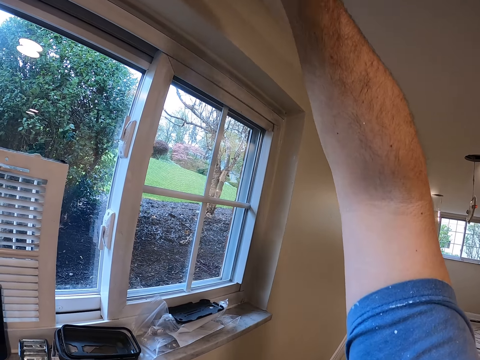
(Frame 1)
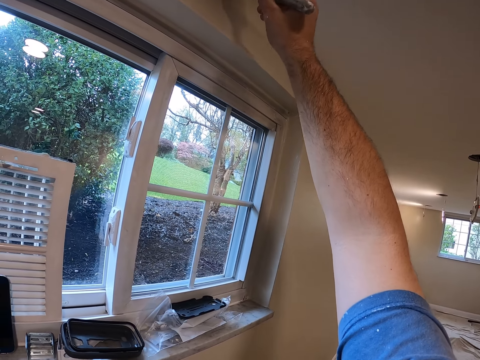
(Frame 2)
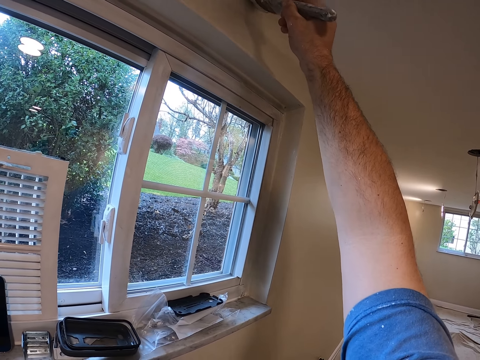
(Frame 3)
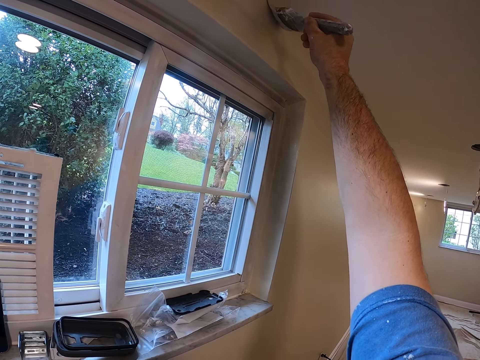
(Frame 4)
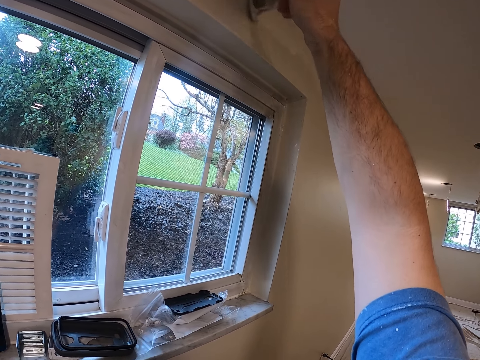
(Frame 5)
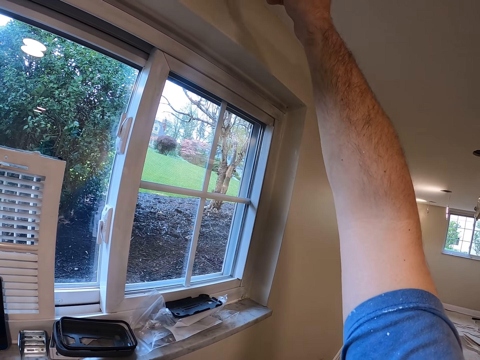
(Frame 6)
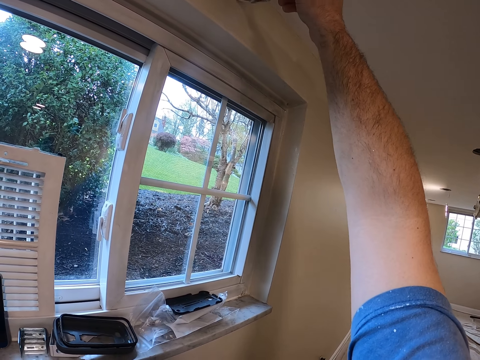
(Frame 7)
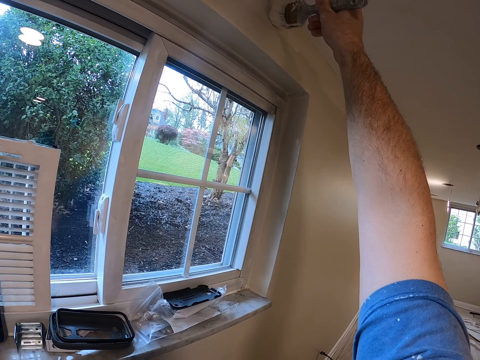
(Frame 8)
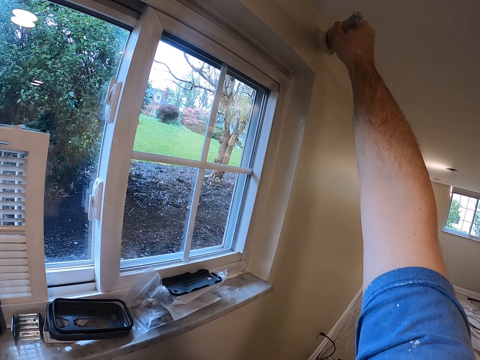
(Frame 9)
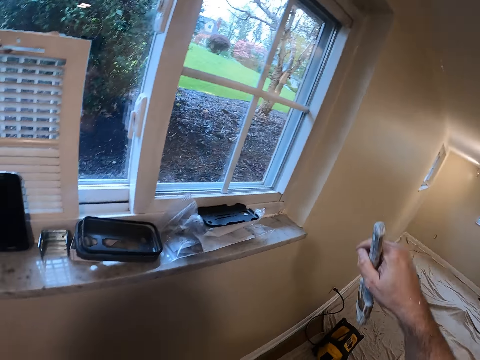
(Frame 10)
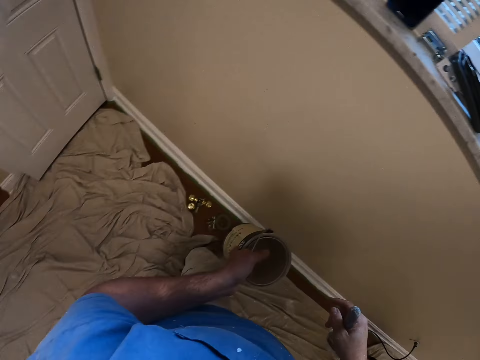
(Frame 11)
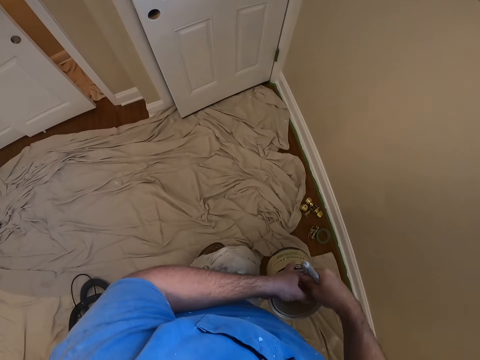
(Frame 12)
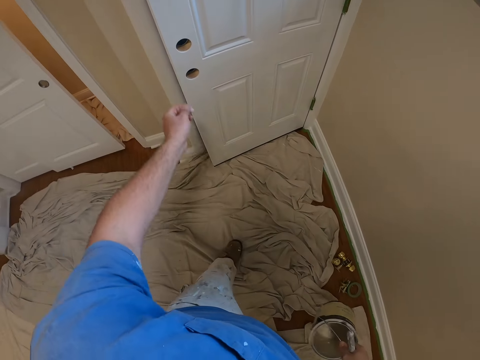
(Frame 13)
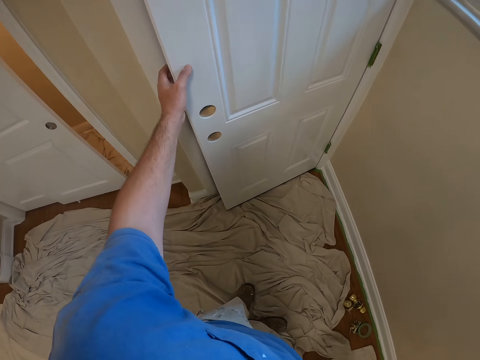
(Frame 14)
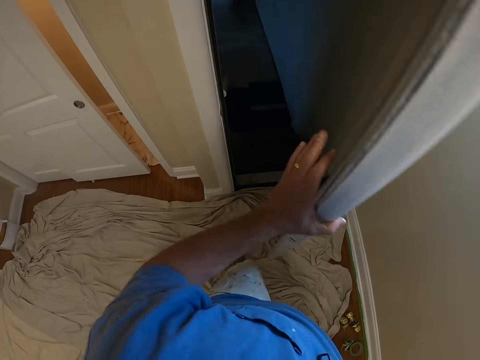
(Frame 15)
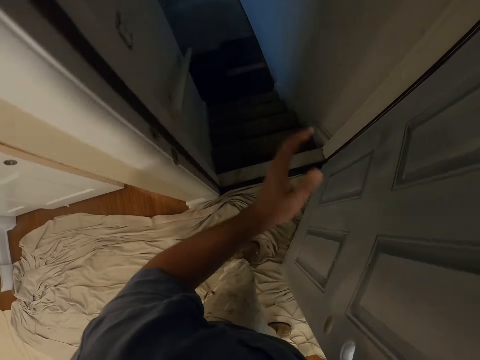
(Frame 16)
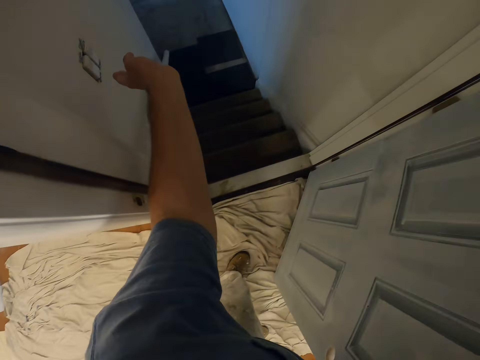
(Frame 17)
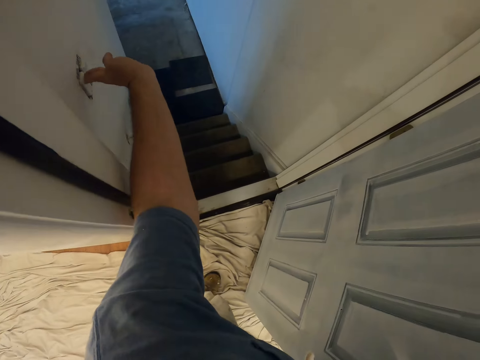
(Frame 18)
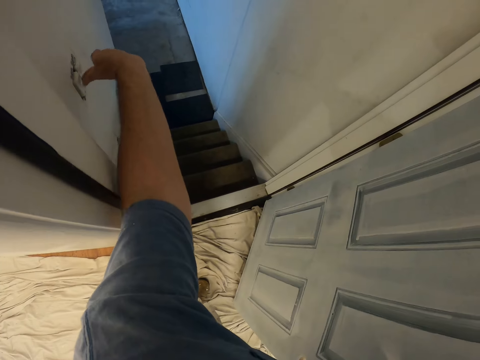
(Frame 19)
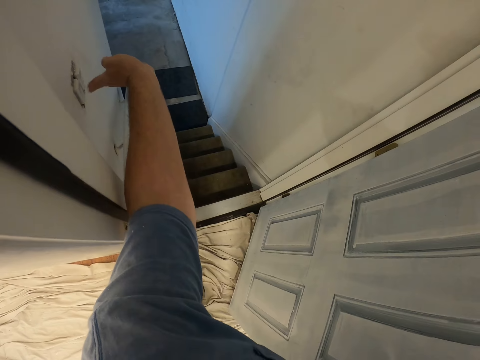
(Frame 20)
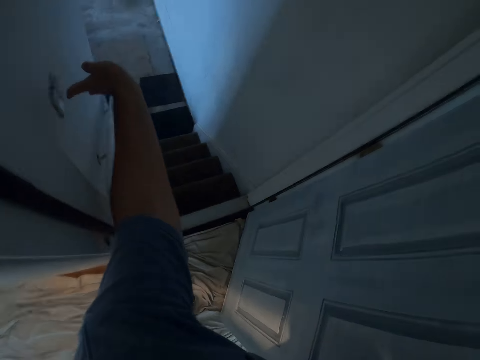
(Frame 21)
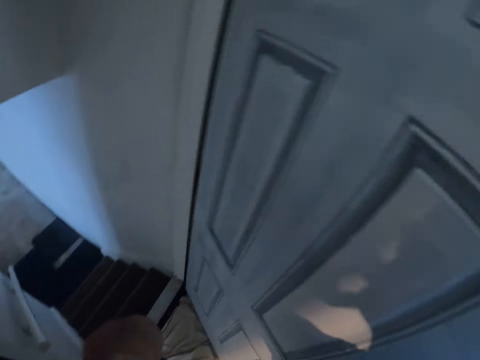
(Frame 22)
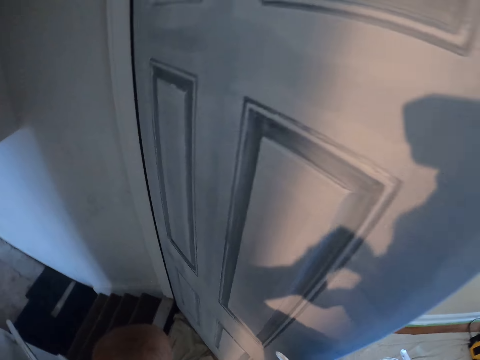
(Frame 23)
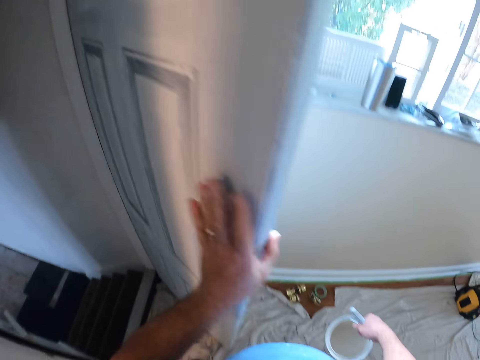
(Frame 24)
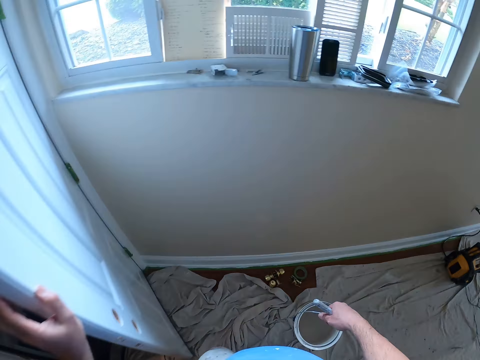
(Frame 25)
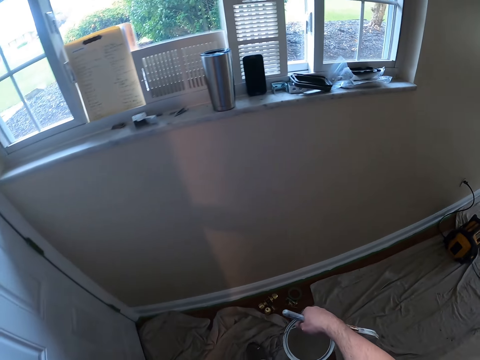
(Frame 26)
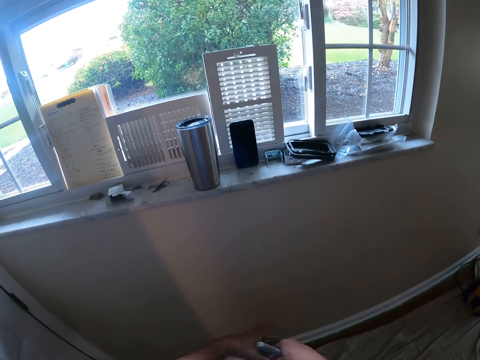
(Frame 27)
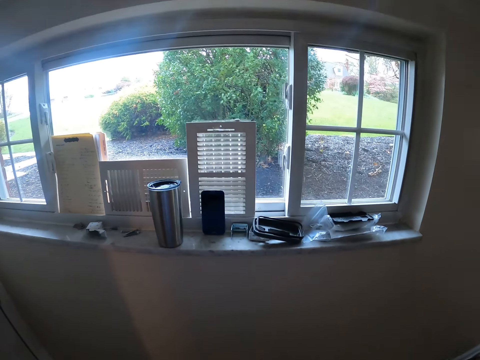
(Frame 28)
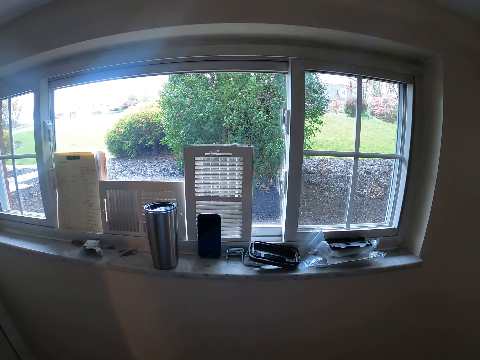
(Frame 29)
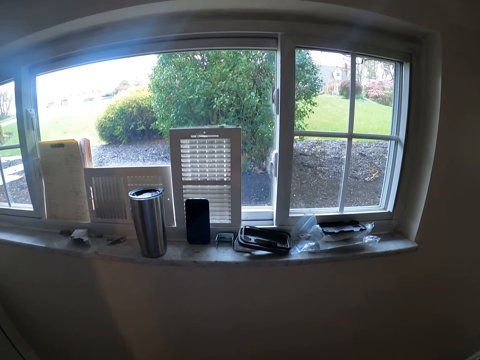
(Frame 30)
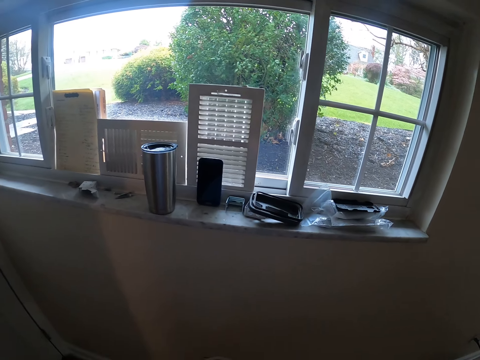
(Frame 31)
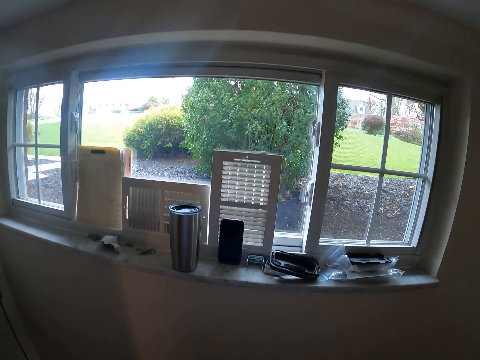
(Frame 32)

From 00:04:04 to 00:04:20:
The camera wearer moves the paint bucket to the right hand. He carries the painting bucket and brush, then he opens the door with his left hand. He moves towards a staircase. He turns on and off the light on a switch on the wall of the staircase. He closes the door with his left hand. He walks towards the window.

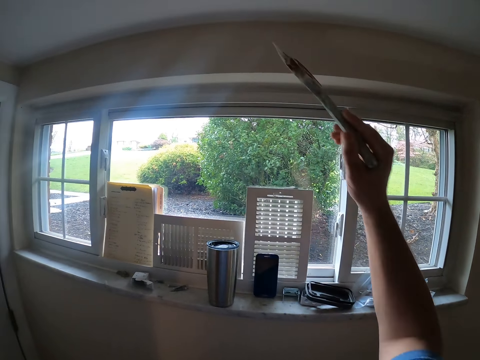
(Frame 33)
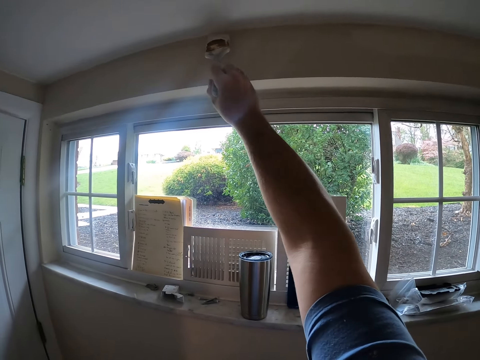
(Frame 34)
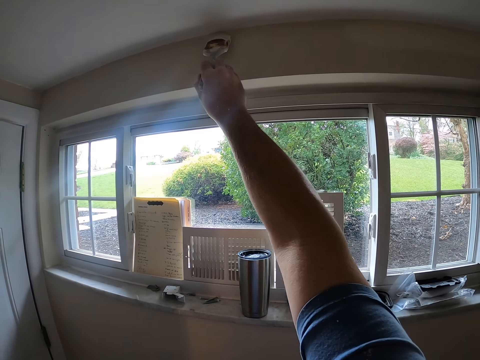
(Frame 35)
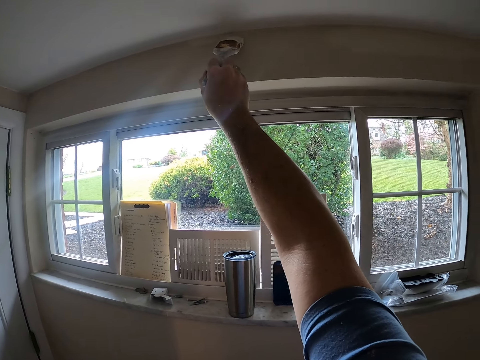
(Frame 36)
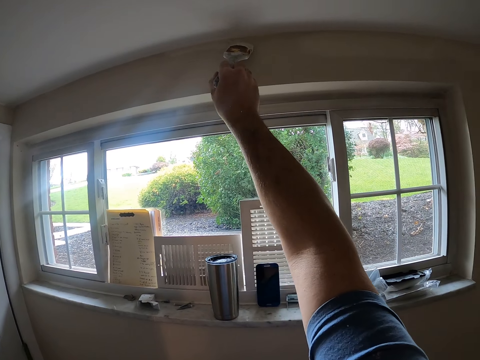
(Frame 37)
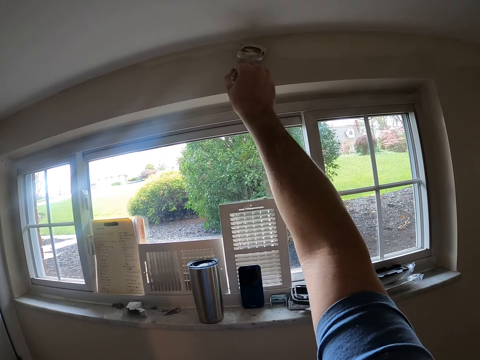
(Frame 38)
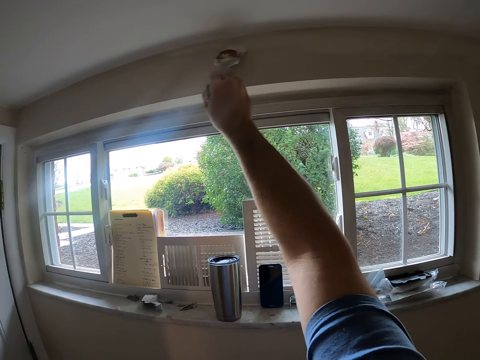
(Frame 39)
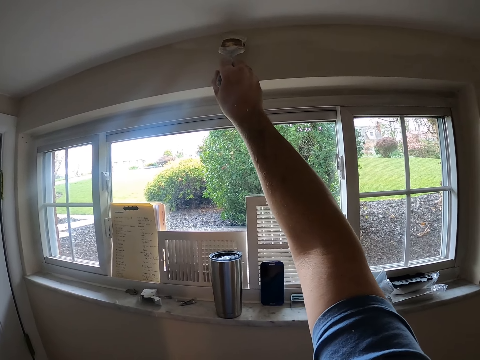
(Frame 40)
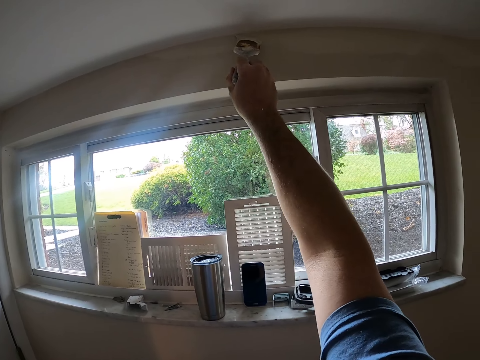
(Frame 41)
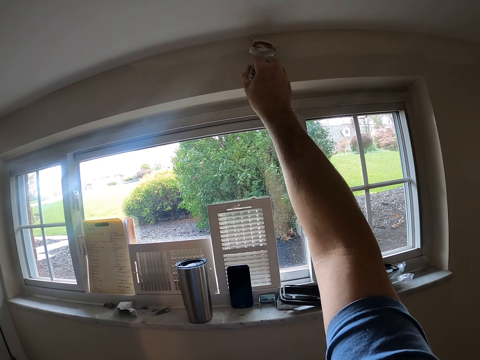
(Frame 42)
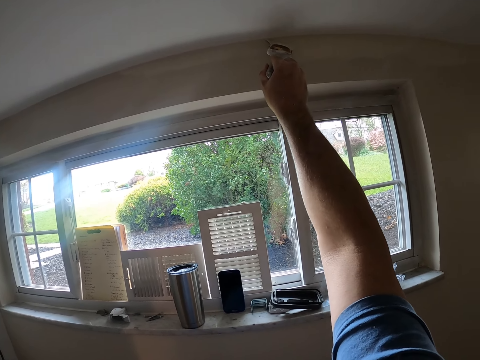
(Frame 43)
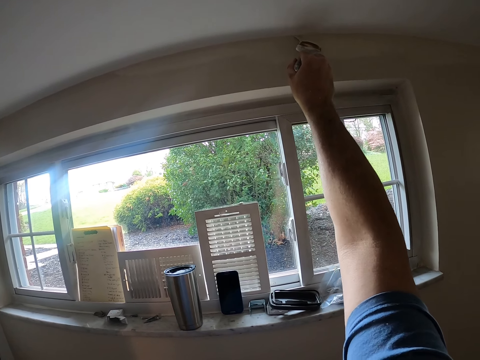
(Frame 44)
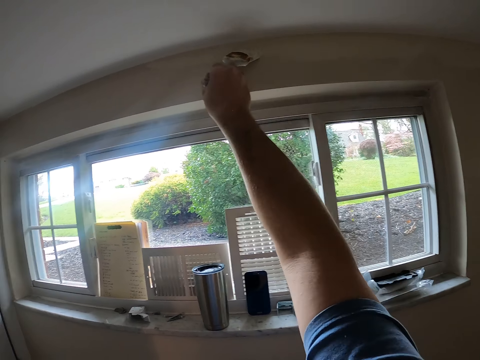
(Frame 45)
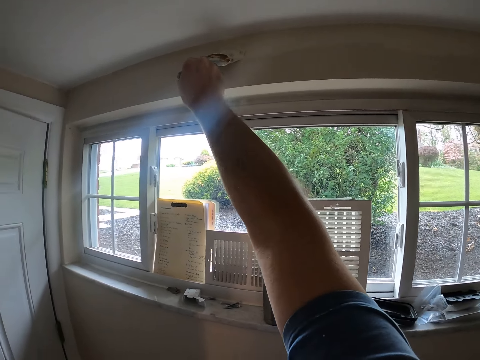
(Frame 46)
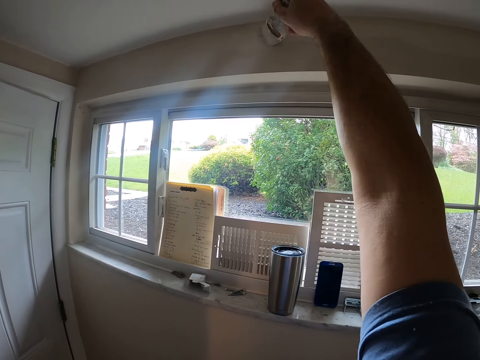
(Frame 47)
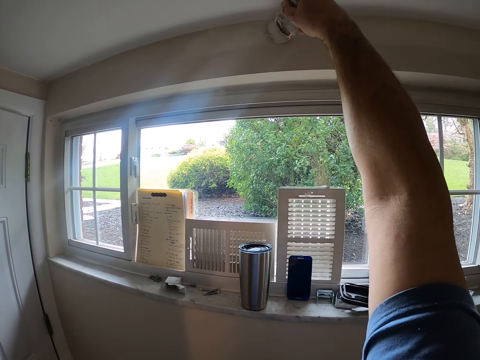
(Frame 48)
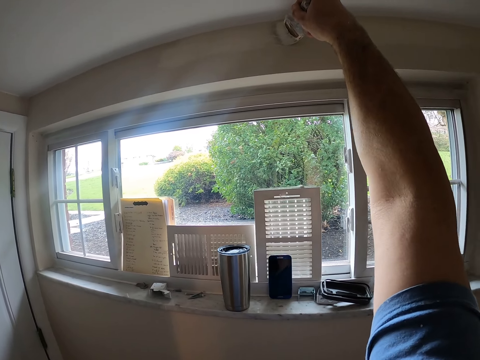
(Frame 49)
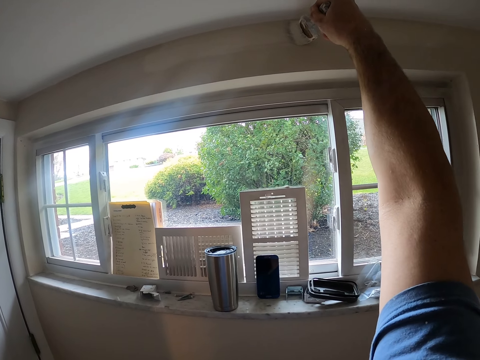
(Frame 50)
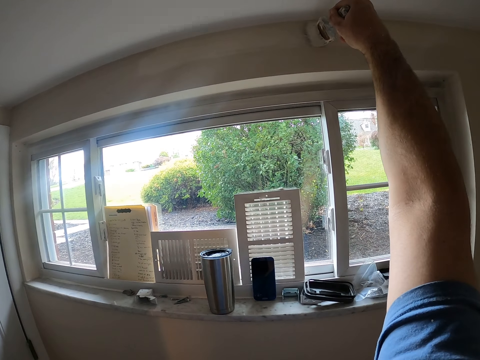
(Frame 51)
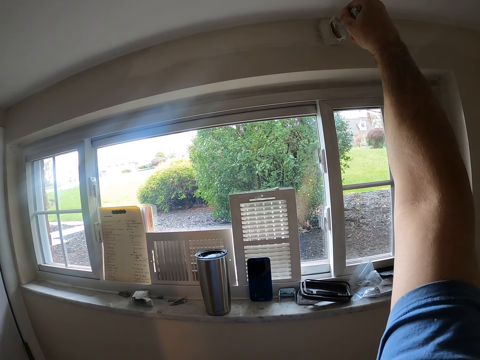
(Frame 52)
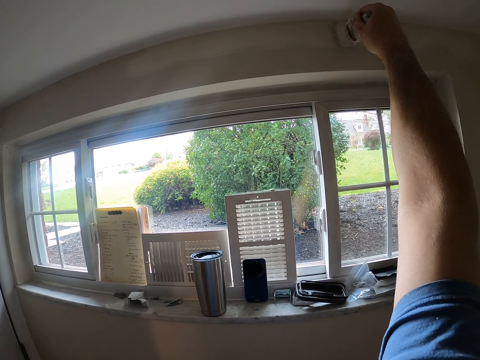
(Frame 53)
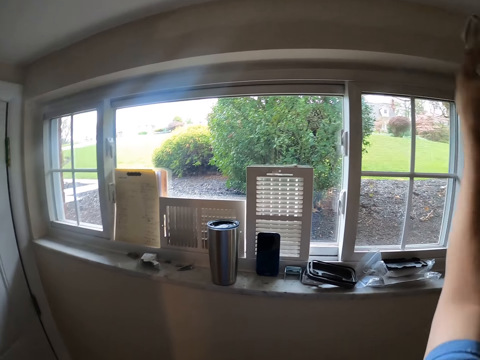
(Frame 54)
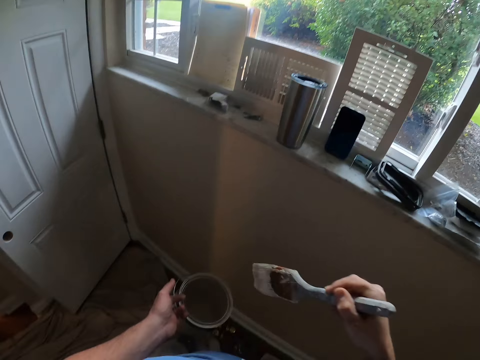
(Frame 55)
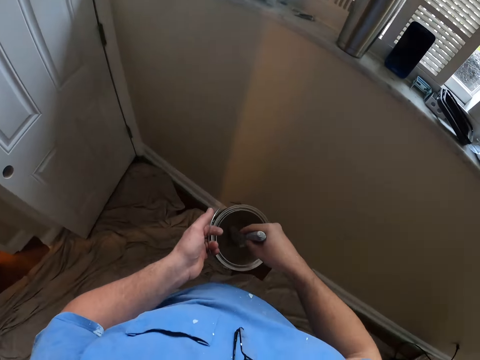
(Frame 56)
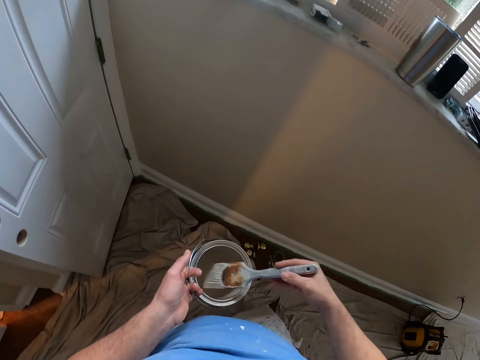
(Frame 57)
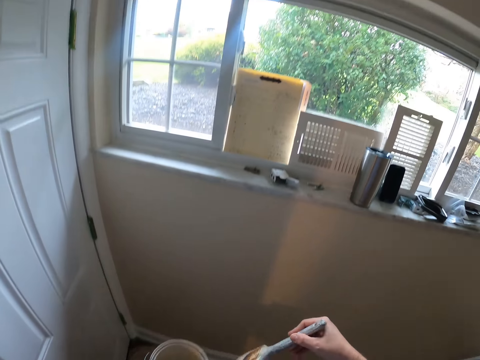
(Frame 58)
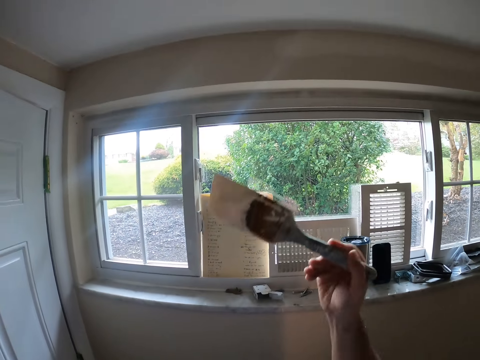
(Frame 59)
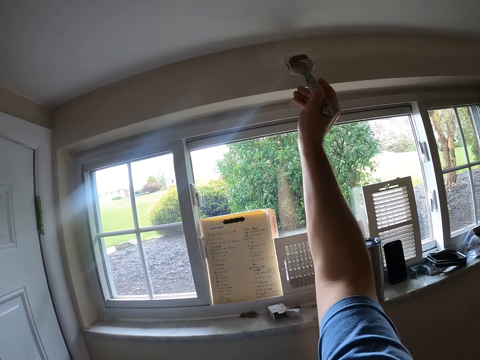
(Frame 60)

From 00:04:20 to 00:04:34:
The camera wearer paints the wall of the room with the paint brush. They dip the paint brush into the paint bucket.
